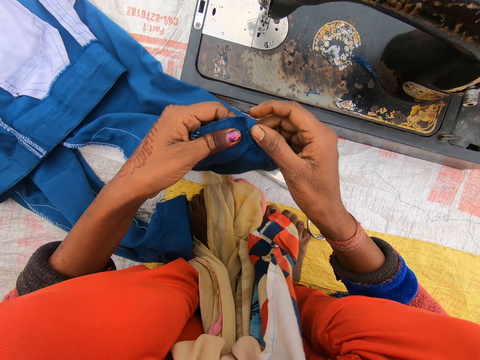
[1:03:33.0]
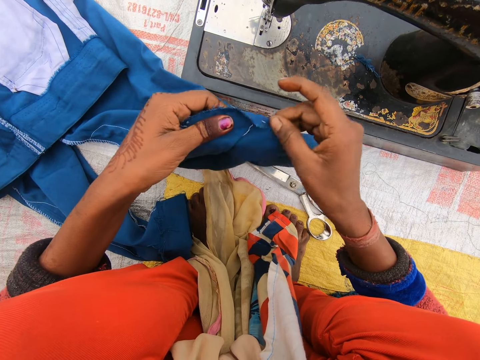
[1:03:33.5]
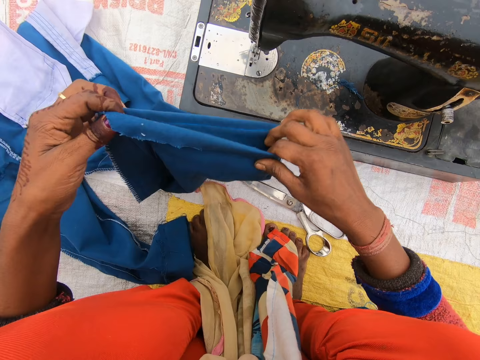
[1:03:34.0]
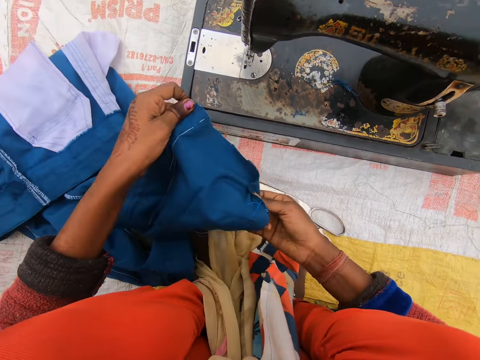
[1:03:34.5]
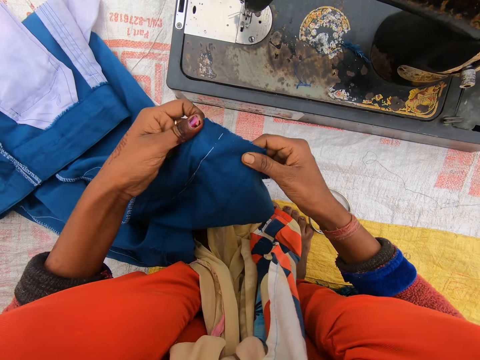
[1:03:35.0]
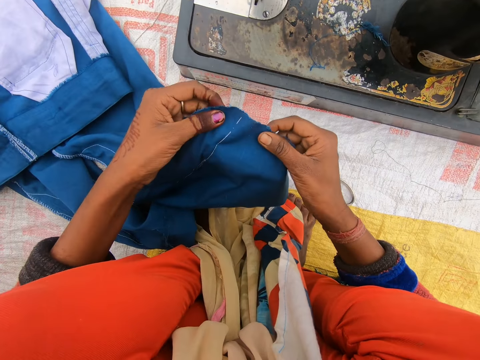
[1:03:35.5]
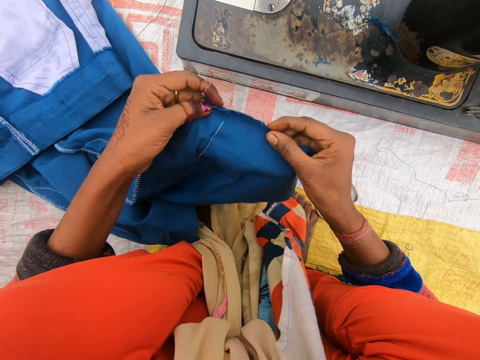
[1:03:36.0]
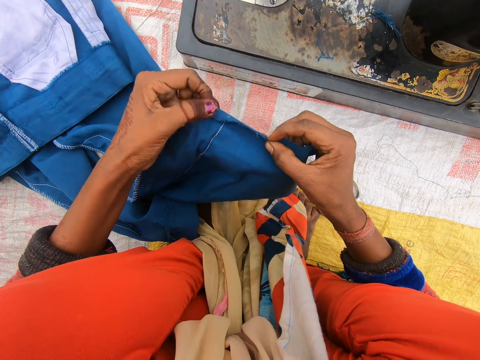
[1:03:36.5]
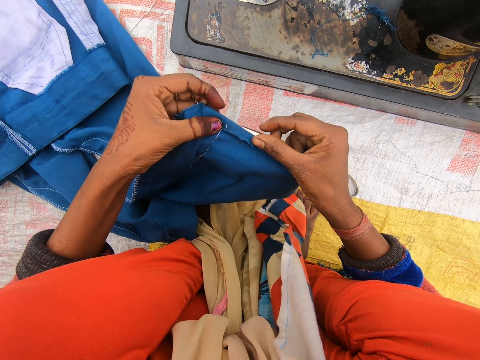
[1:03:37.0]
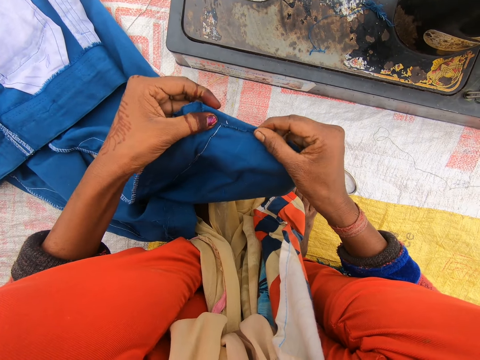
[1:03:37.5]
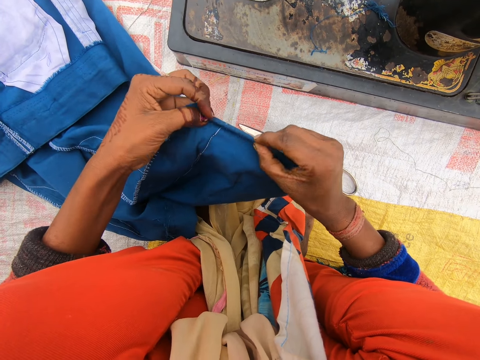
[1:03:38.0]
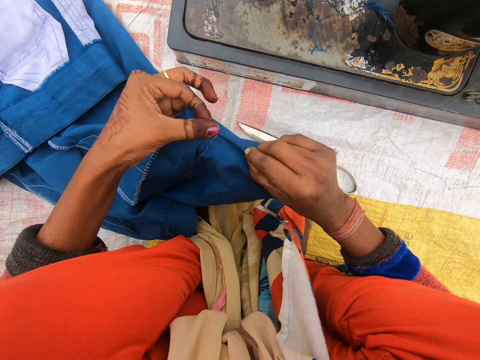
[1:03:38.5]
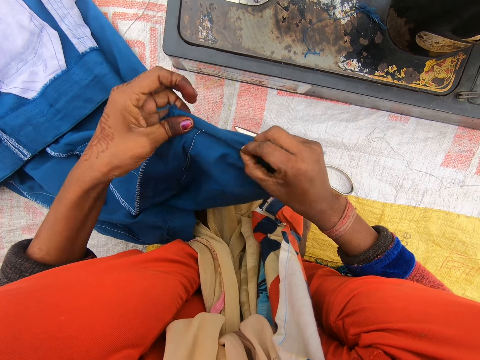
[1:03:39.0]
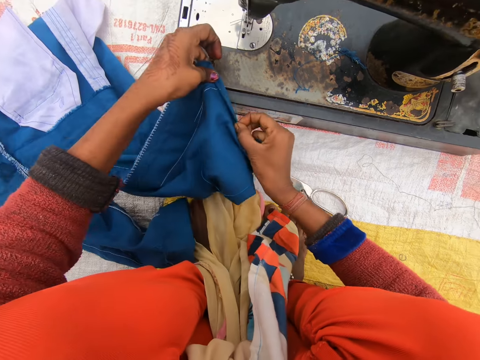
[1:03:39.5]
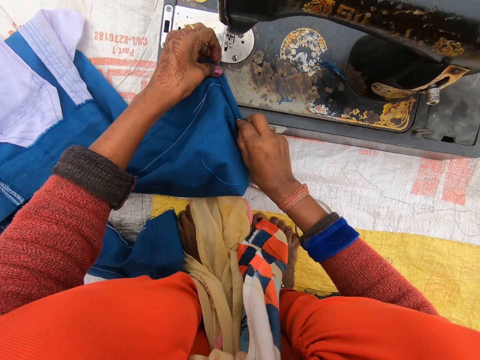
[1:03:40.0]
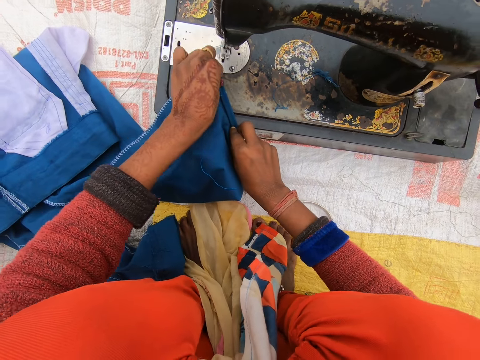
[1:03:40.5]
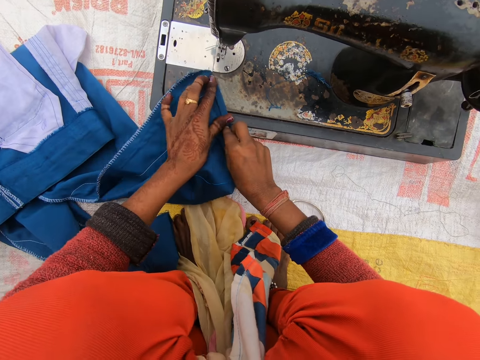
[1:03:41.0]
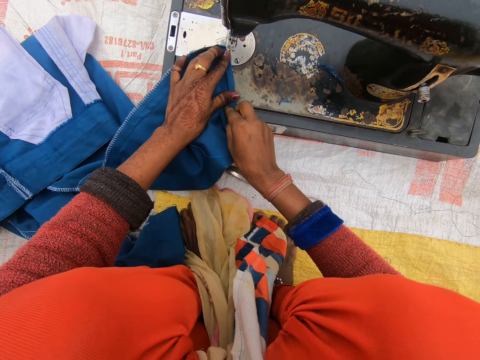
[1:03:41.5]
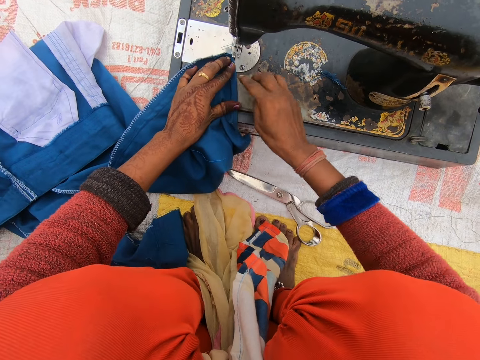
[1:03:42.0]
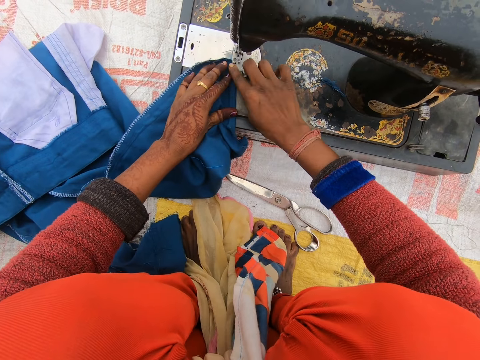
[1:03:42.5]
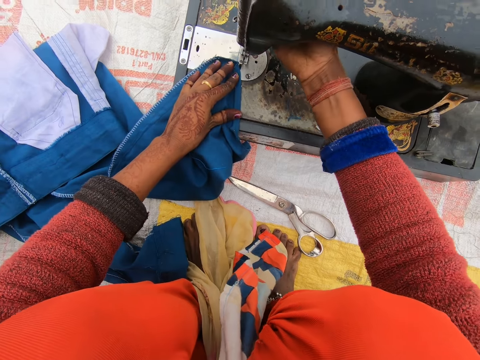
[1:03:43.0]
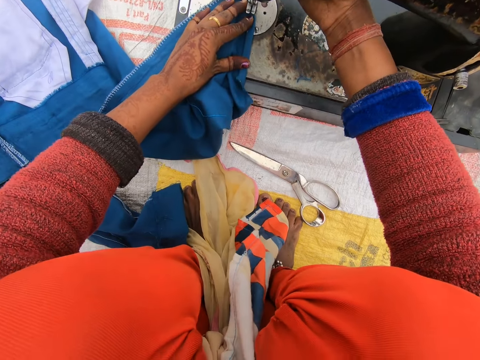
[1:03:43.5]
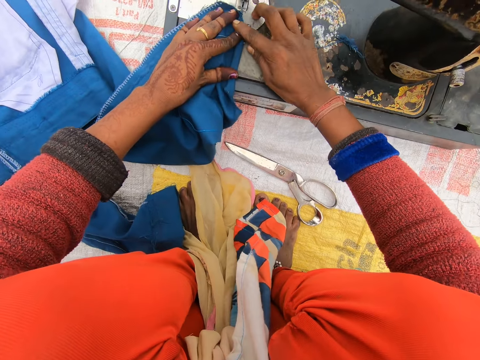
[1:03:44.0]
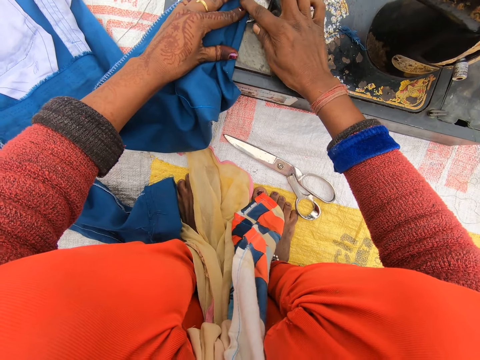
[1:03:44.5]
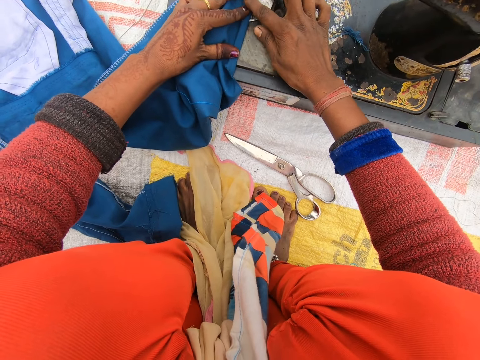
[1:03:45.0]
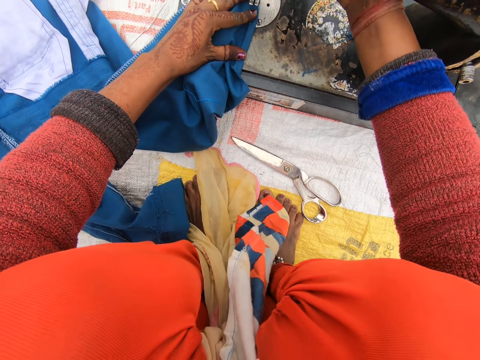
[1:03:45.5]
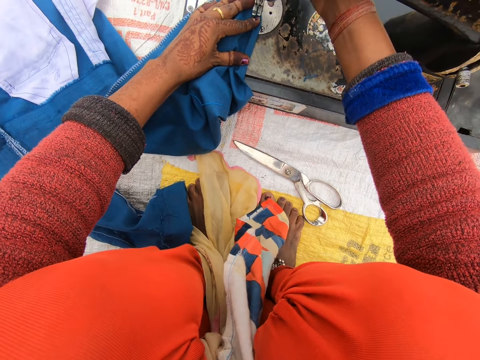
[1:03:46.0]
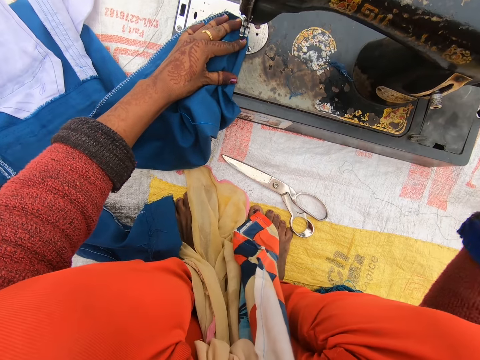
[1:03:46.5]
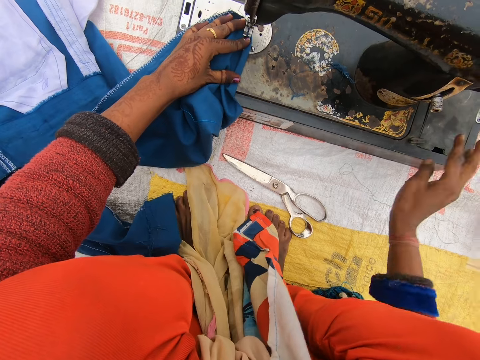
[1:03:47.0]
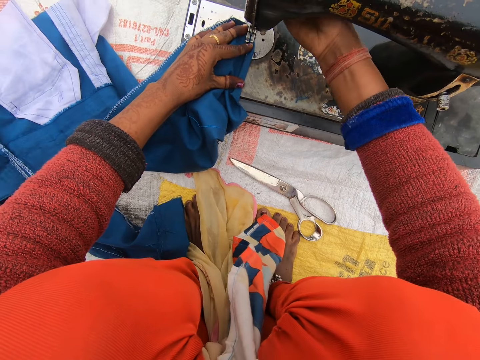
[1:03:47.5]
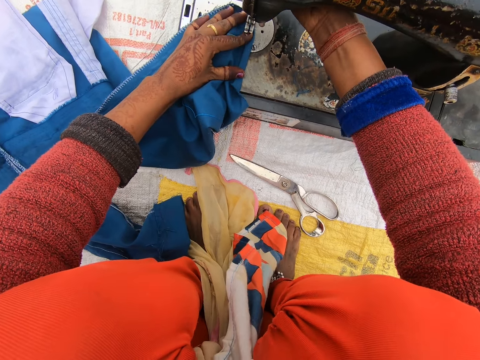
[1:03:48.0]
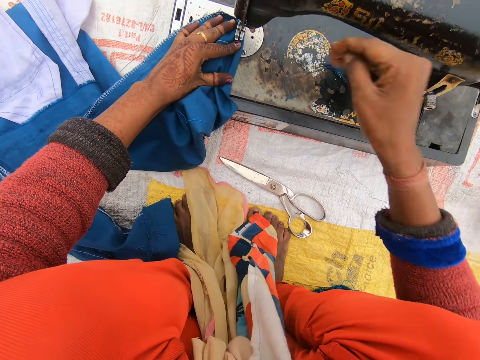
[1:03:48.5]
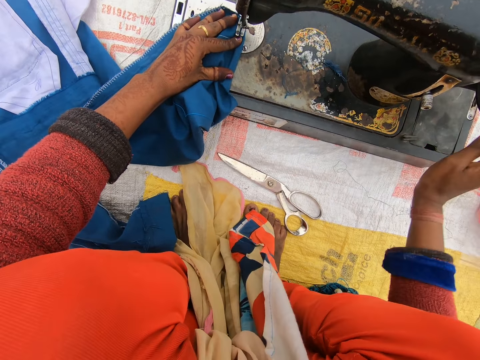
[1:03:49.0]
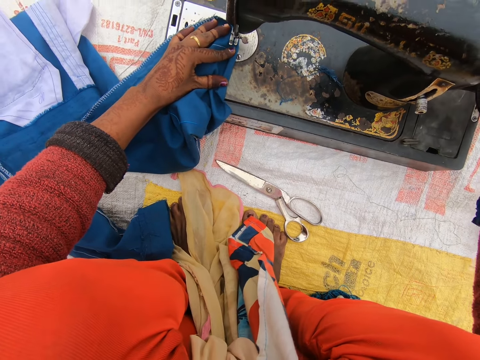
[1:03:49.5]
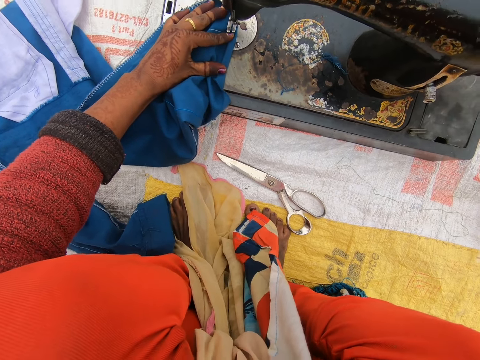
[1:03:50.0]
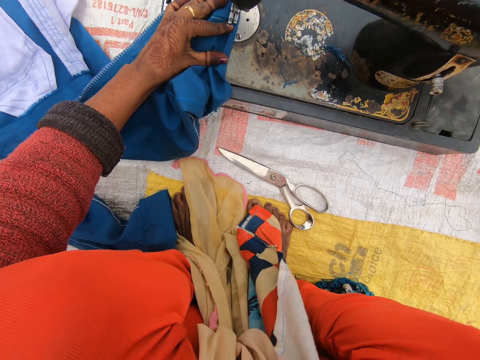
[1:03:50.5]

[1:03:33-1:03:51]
The camera wearer folds the trouser. They place the trouser on the sewing machine. They press the lever presser. They pull the needle clamp. They set the trouser on the sewing machine. They push down the needle clamp. They sew the trouser. They move the hand wheel. They press the lever presser. They rotate the hand wheel.

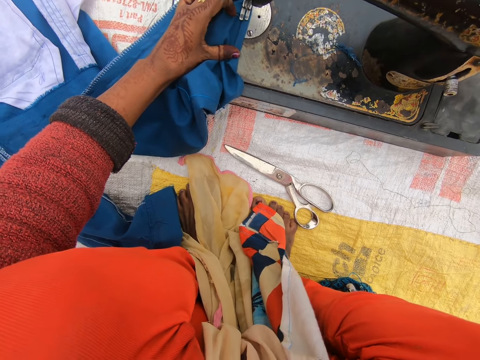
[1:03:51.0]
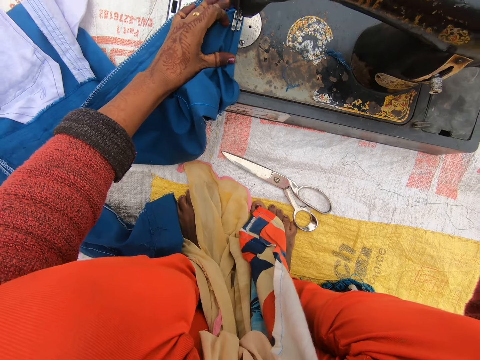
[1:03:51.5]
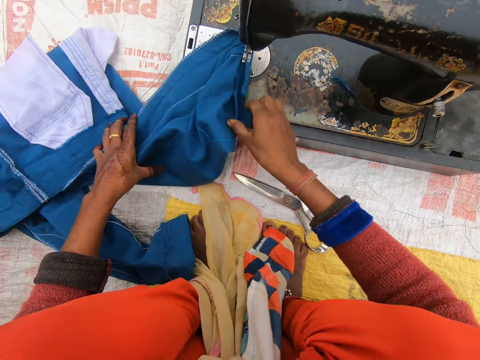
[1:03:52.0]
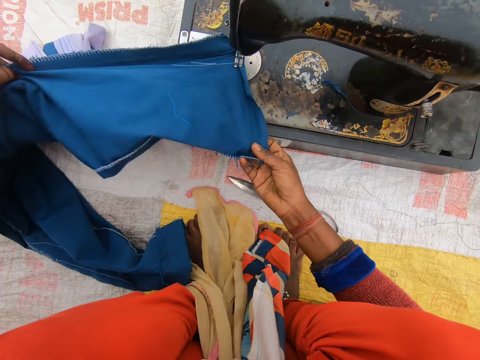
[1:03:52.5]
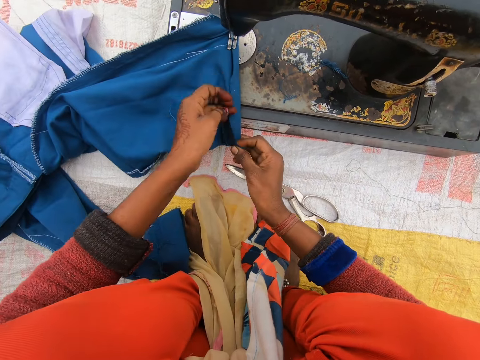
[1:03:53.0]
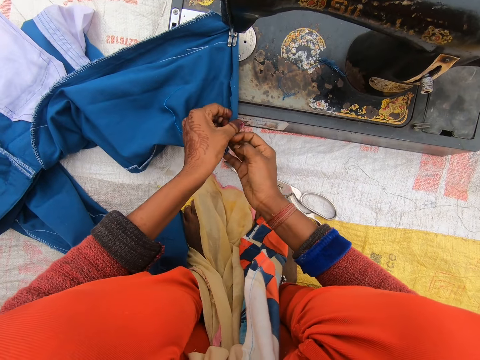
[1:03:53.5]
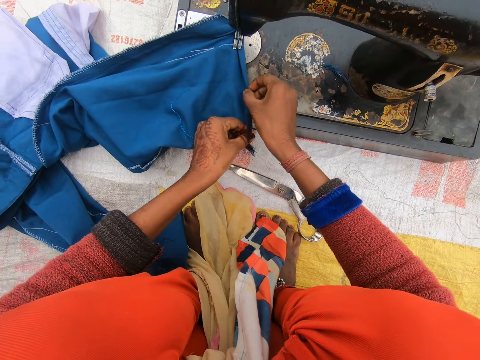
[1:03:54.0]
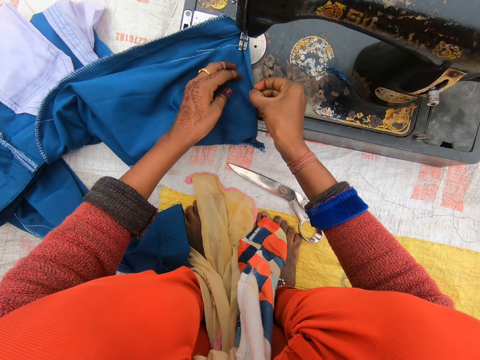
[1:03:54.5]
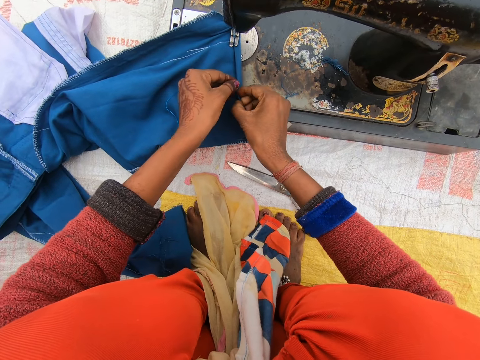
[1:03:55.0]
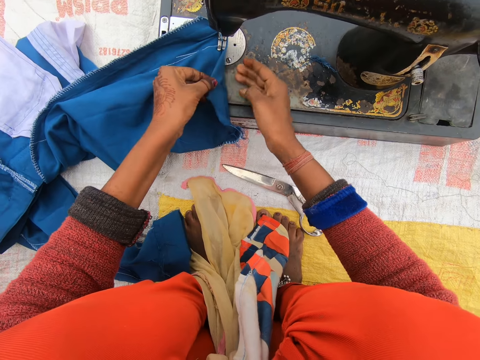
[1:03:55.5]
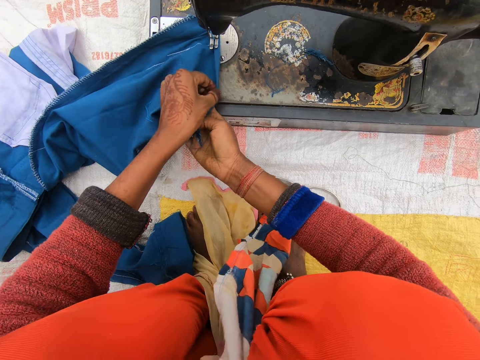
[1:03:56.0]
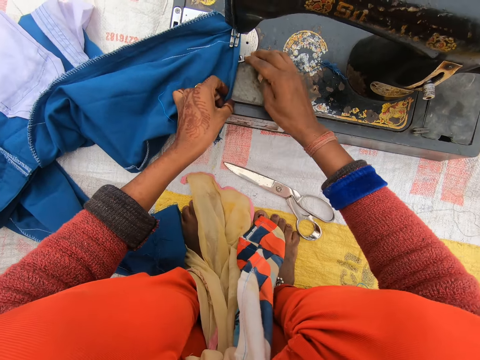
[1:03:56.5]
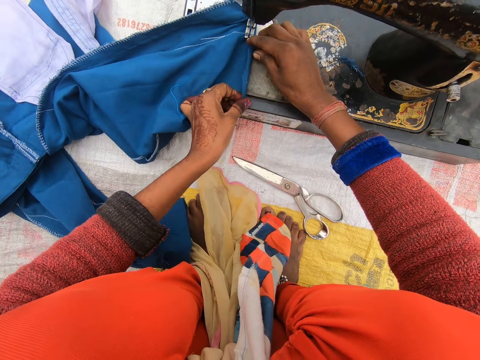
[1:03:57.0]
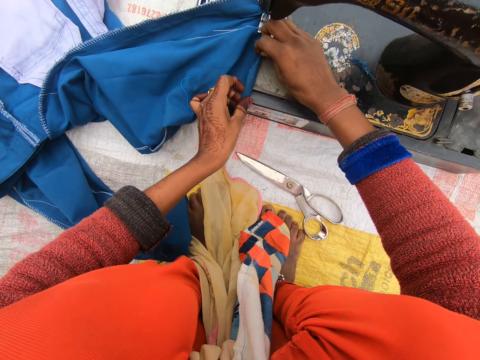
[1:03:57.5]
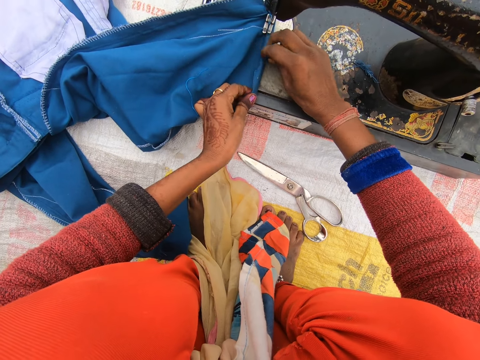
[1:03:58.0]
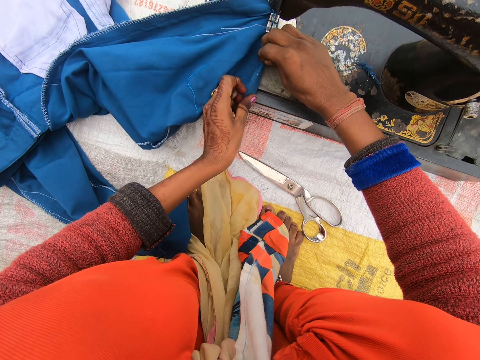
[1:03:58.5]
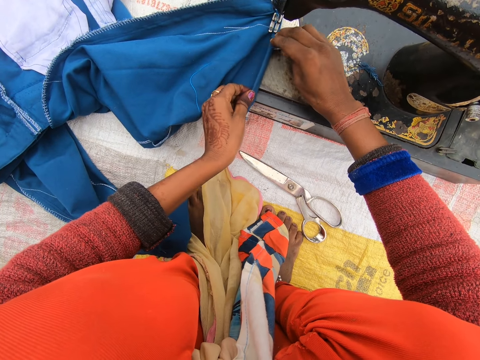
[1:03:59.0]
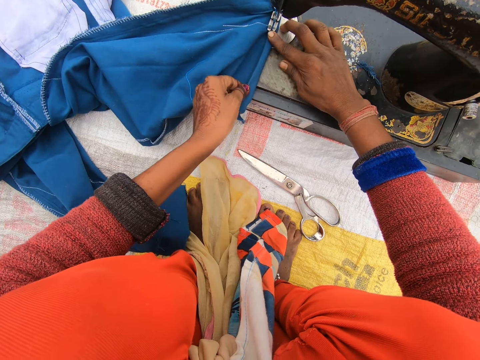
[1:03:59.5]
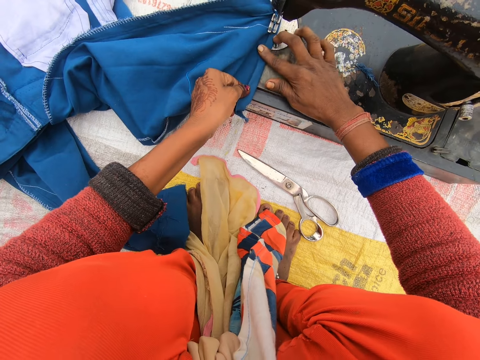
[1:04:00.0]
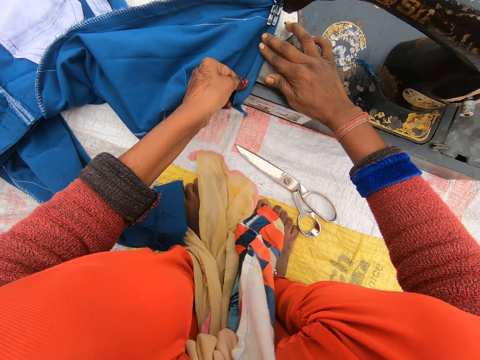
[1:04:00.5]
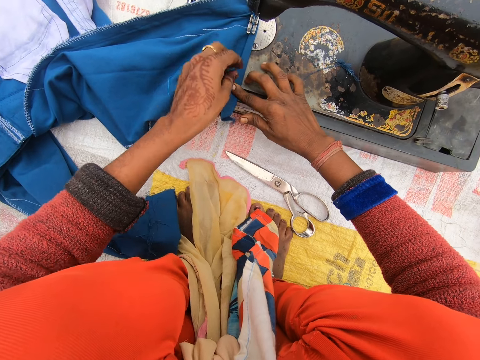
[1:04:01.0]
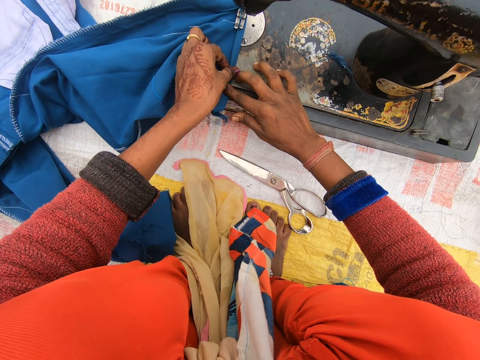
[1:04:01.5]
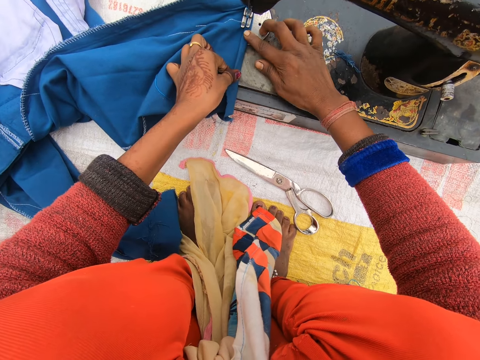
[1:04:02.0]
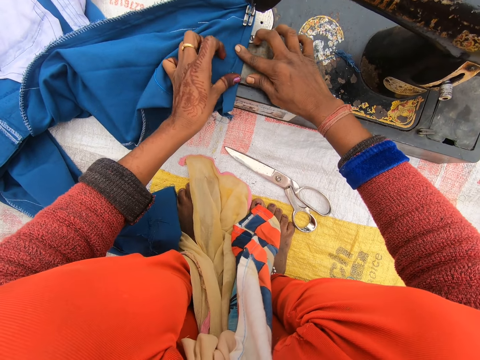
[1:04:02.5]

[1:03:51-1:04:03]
The camera wearer straightens the cloth. They align the cloth on the sewing machine.
